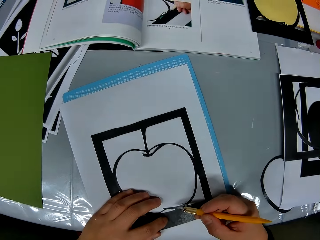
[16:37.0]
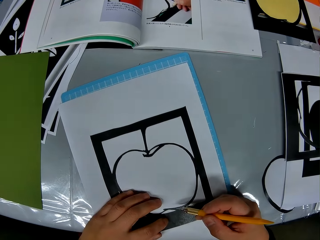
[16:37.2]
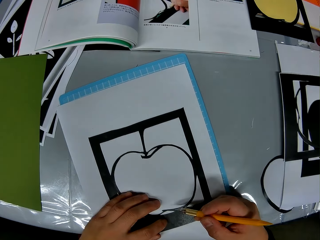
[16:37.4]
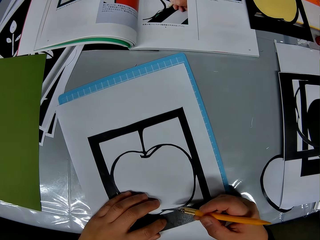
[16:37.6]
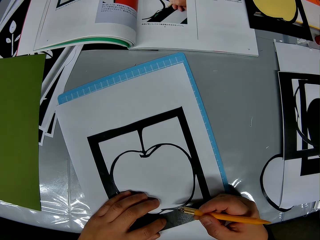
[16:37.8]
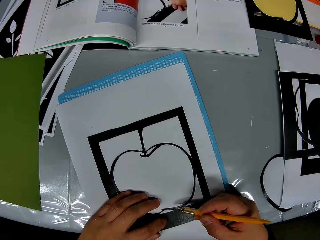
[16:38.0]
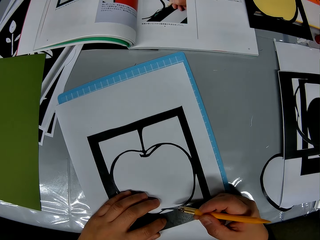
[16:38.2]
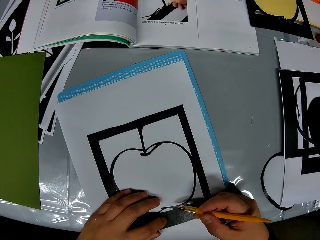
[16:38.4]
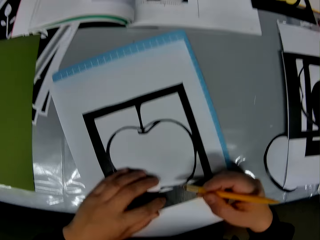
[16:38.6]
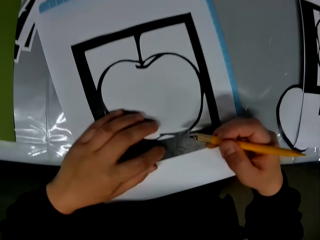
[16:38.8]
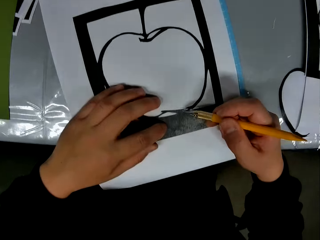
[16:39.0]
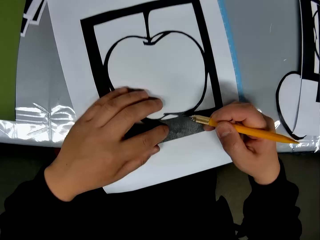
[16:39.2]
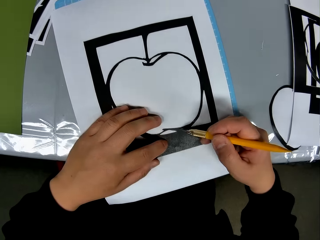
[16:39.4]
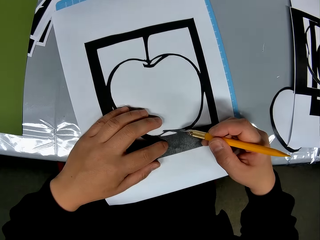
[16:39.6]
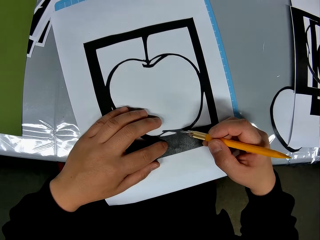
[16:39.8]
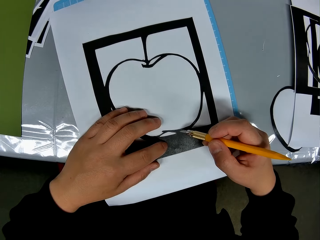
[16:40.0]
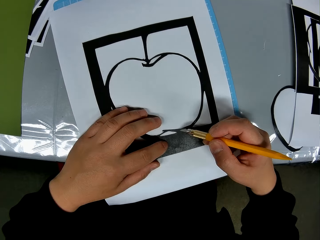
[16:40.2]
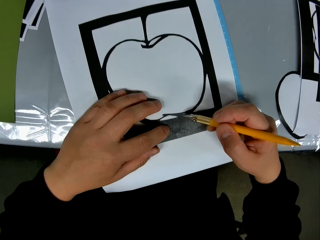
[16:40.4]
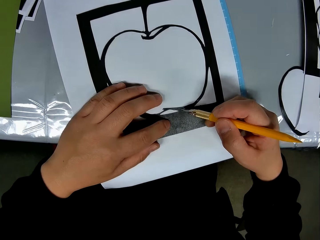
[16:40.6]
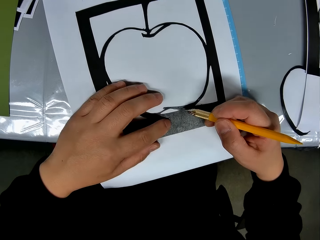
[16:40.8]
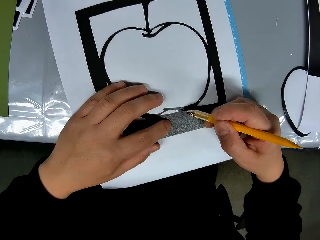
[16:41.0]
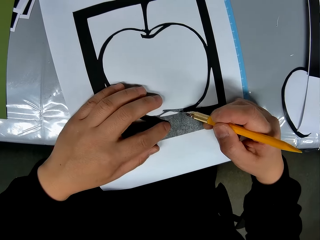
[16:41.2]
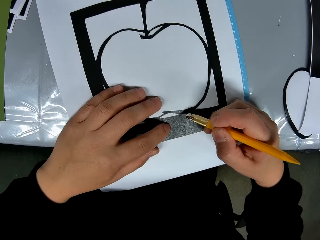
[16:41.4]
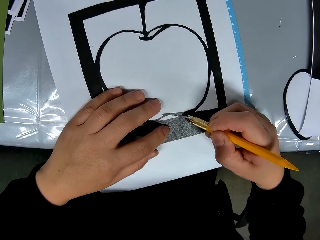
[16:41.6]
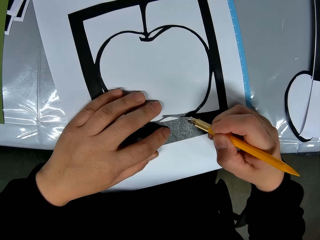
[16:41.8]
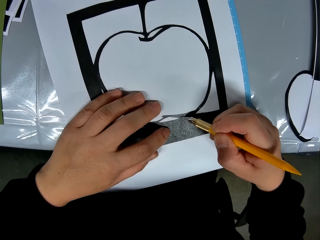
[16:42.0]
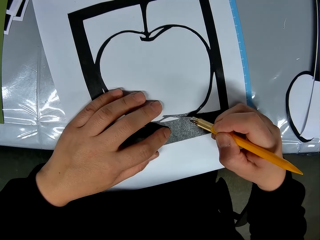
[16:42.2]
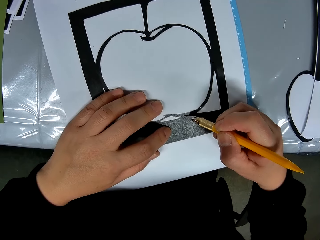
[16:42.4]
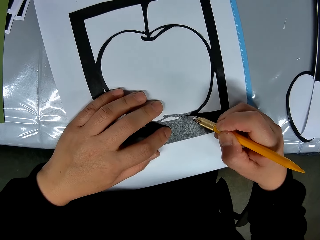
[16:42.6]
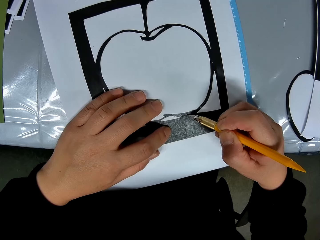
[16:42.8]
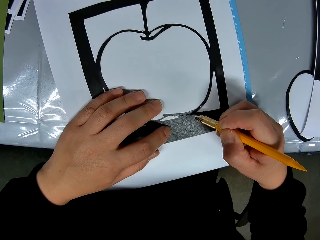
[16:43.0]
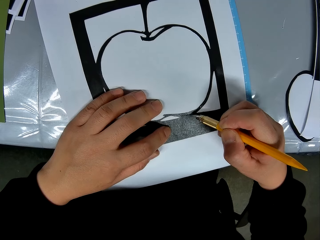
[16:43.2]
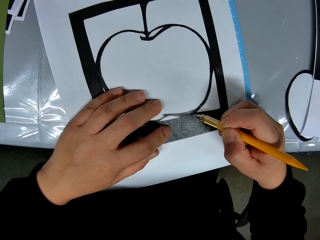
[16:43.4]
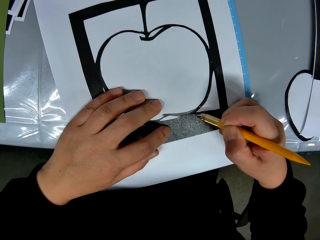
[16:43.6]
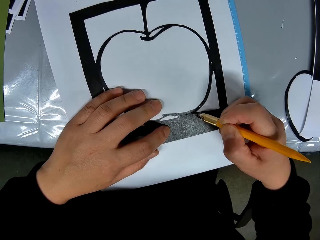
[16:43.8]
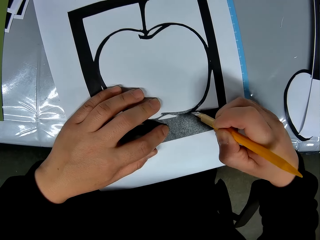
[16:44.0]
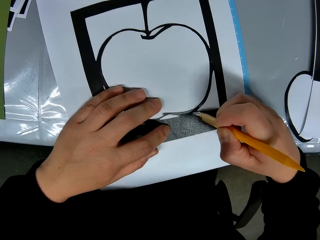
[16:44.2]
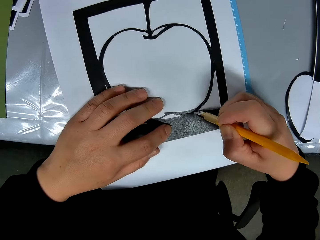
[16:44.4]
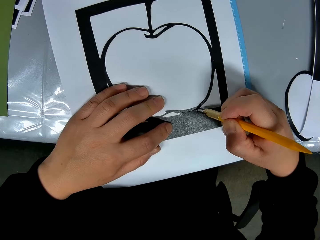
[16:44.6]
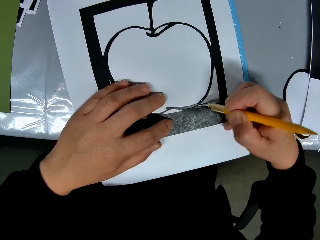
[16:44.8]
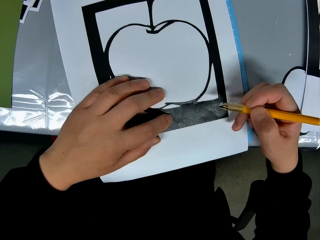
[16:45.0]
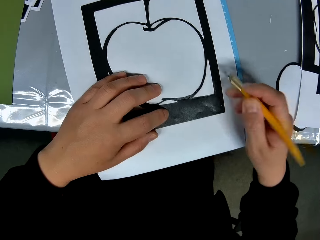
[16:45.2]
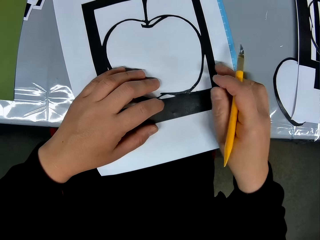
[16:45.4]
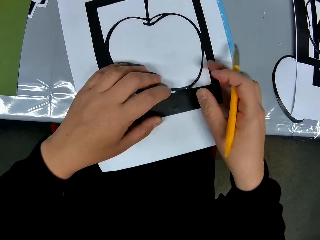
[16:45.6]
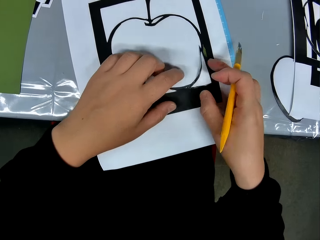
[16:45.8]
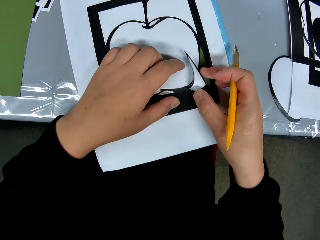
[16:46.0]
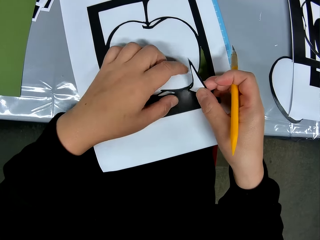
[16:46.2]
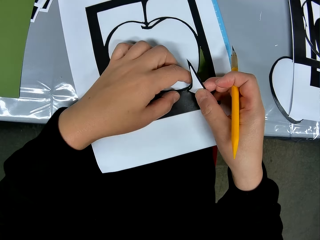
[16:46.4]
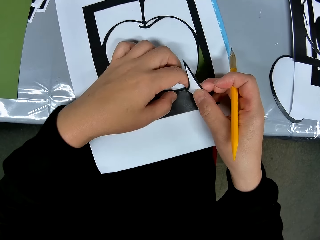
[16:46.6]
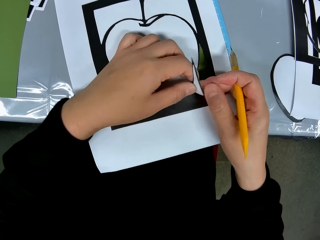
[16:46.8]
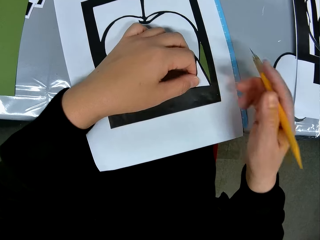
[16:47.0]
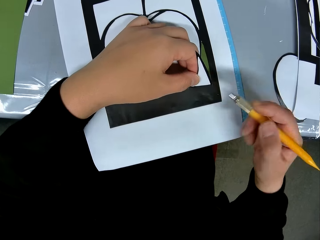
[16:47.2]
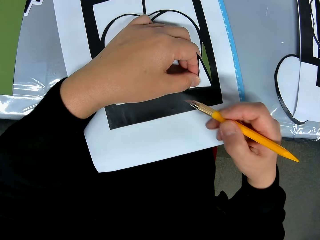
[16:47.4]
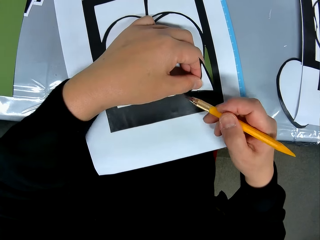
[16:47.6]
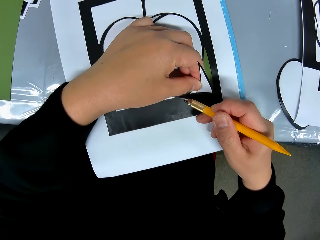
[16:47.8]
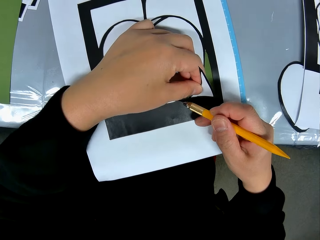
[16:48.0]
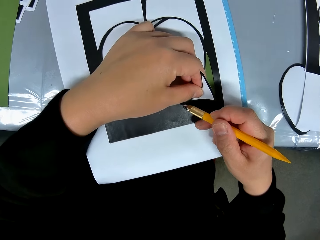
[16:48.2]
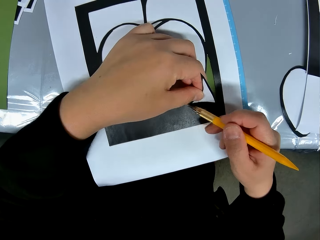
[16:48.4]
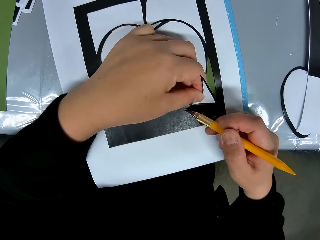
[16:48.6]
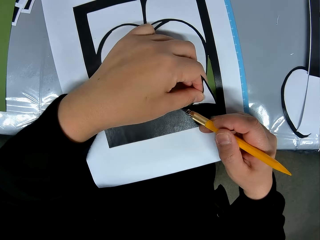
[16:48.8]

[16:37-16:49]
The camera wearer looks at a drawing book on a table. They cut a piece of drawing paper with a craft knife. They hold the piece of drawing paper with a hand on a cutting mat.

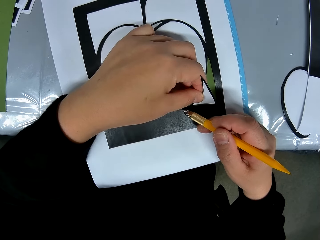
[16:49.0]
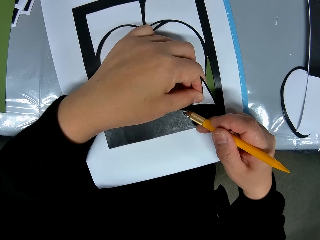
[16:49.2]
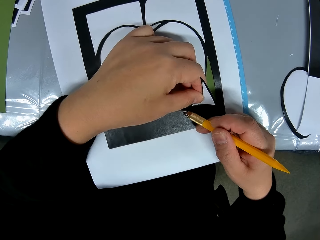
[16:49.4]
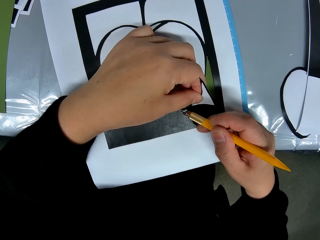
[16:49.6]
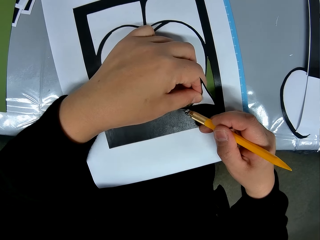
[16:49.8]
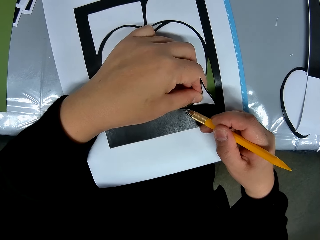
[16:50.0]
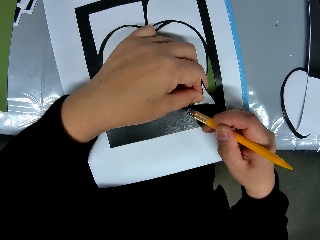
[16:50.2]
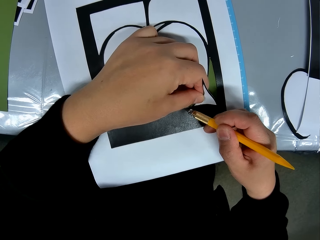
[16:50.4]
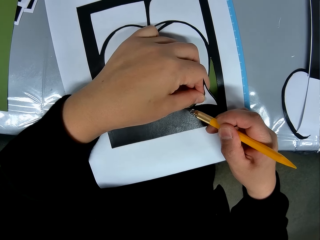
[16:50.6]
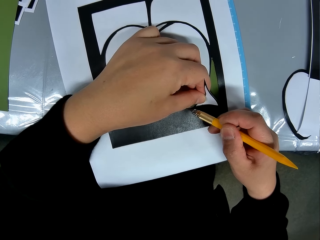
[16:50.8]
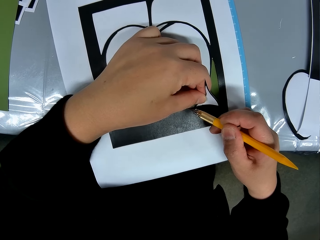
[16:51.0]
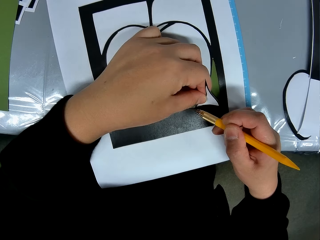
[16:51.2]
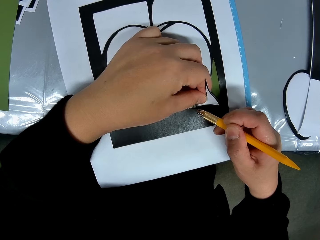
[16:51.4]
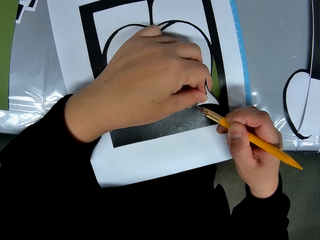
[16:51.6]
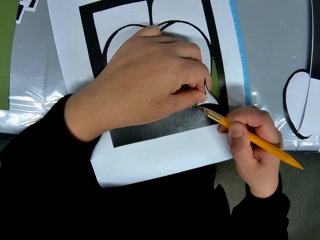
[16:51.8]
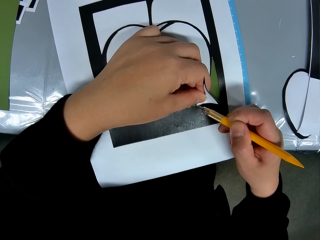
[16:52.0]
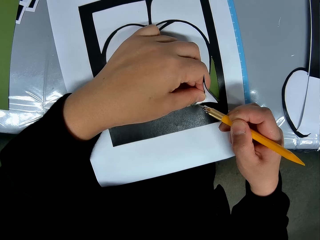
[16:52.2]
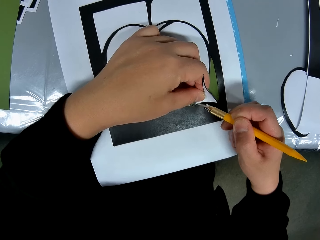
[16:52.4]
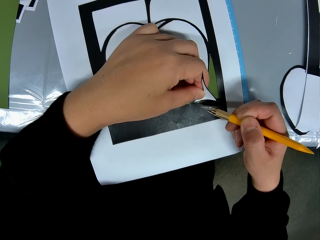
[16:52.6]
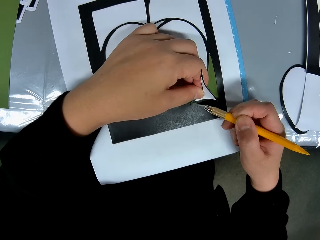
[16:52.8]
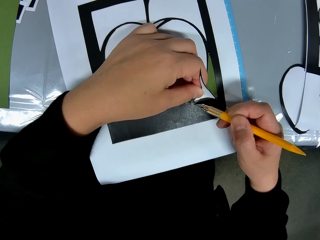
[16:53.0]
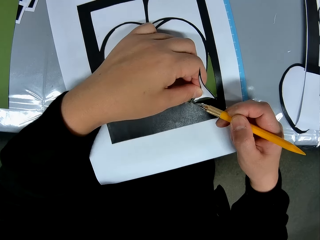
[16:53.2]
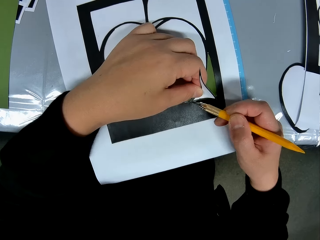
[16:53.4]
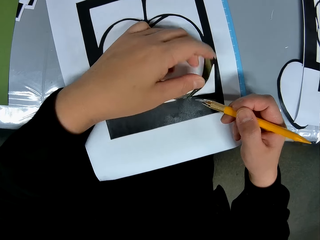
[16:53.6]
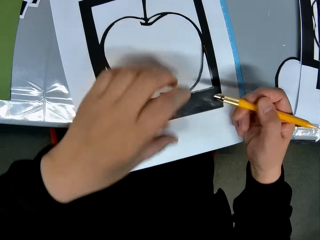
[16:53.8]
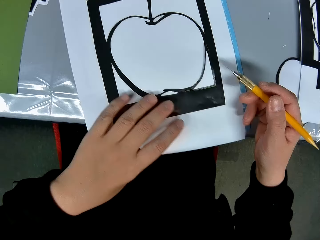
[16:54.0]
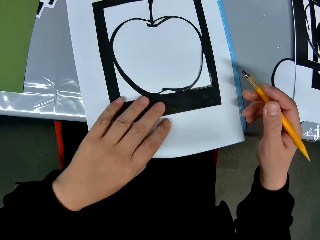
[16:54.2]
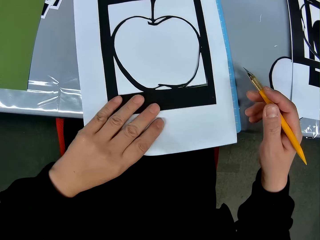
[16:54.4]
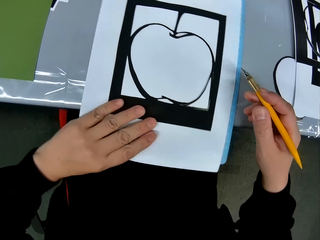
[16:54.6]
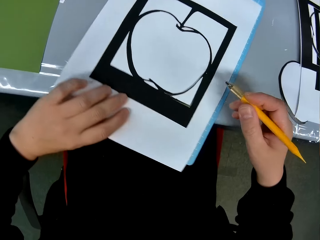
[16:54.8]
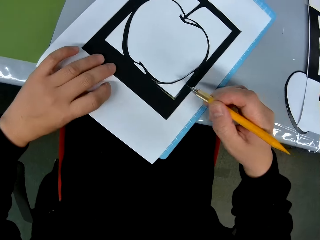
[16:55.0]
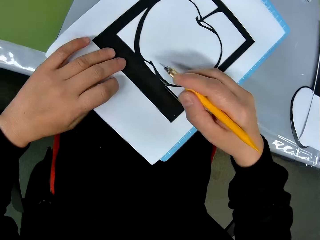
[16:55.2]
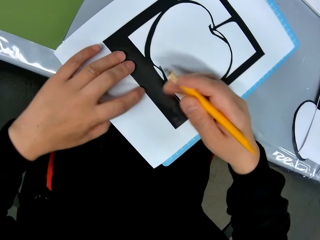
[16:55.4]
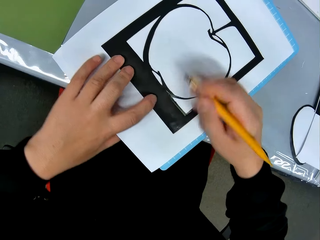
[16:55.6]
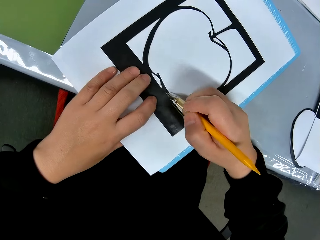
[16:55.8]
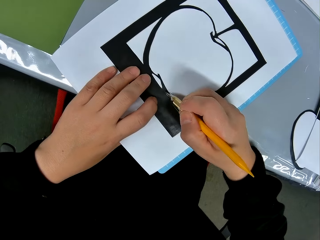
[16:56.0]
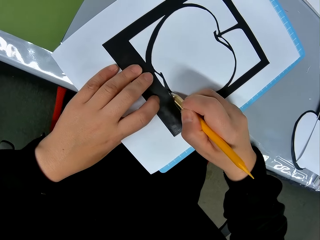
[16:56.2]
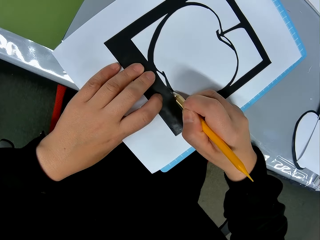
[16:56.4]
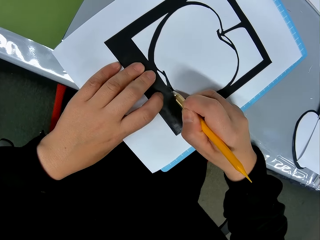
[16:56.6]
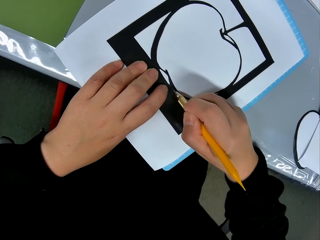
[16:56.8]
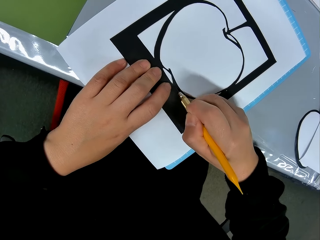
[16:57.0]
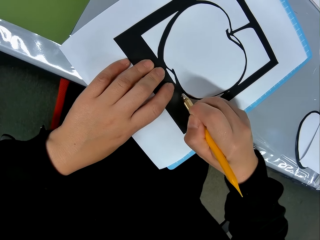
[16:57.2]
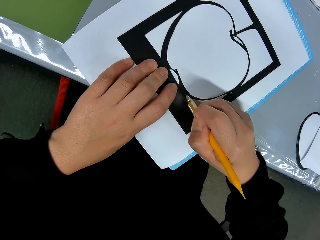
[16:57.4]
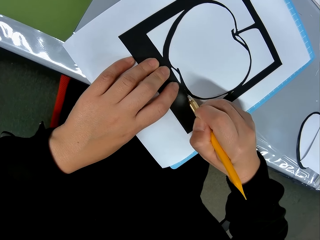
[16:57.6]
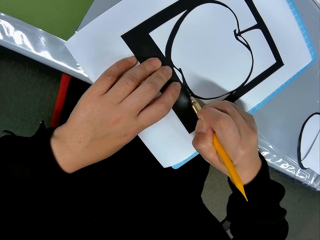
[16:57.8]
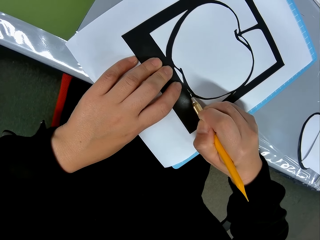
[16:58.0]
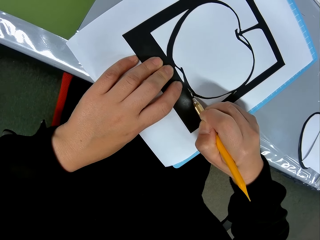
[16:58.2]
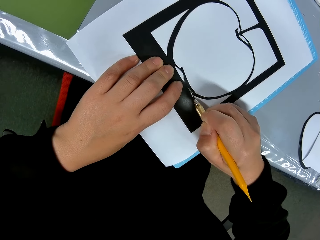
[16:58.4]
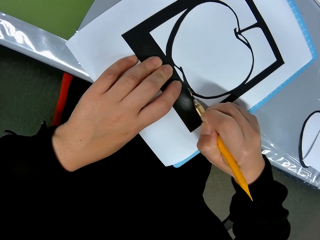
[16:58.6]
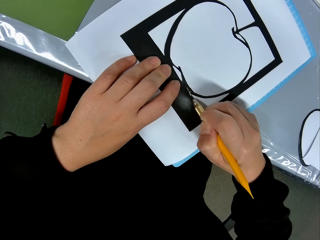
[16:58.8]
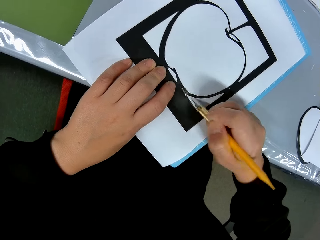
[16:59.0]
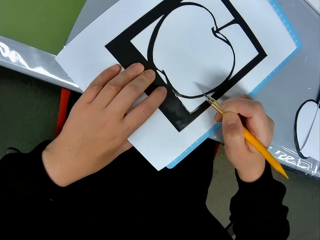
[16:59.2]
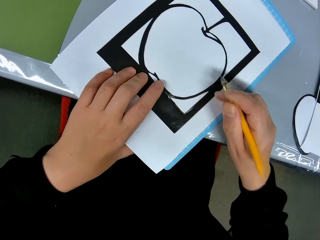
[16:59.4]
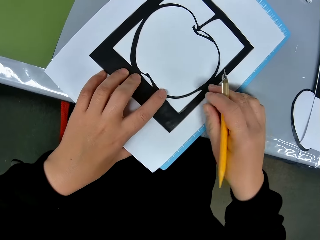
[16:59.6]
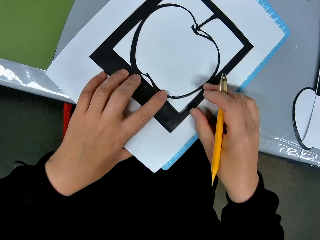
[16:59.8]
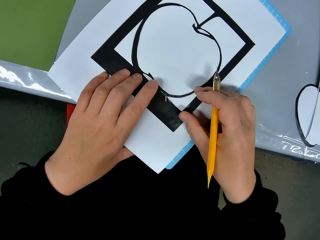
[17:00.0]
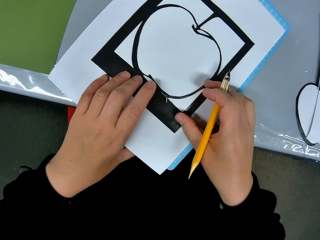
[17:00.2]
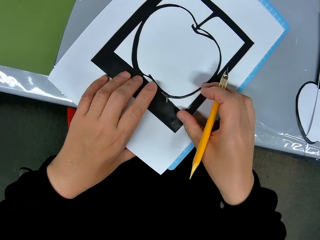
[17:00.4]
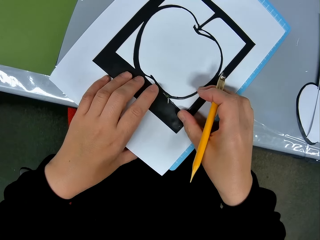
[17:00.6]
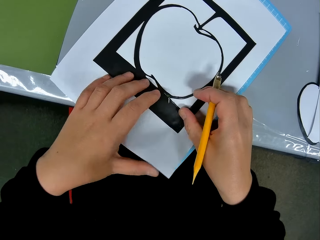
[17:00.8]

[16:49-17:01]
The camera wearer cuts a piece of drawing paper with a craft knife. They adjust the placement of the drawing book on the table. They flip the piece of drawing paper on a cutting mat with a hand. They cut out the shape of the object on the drawing book with the cutter.
